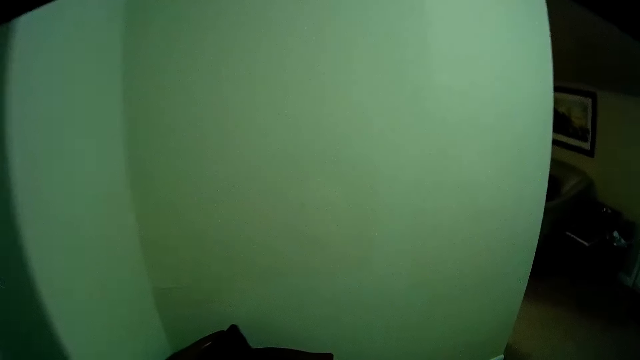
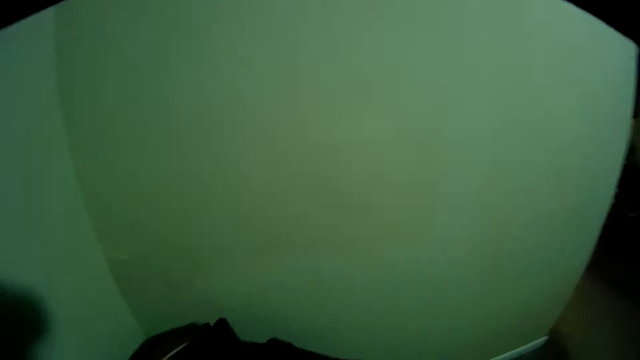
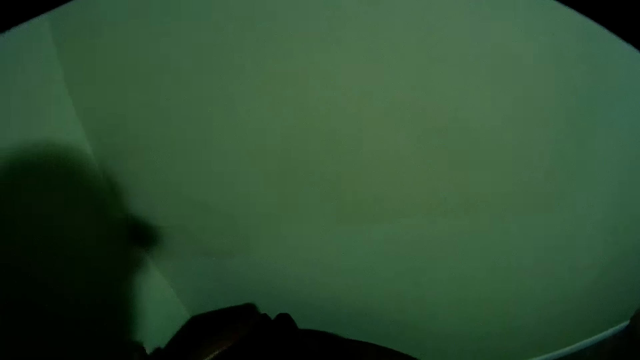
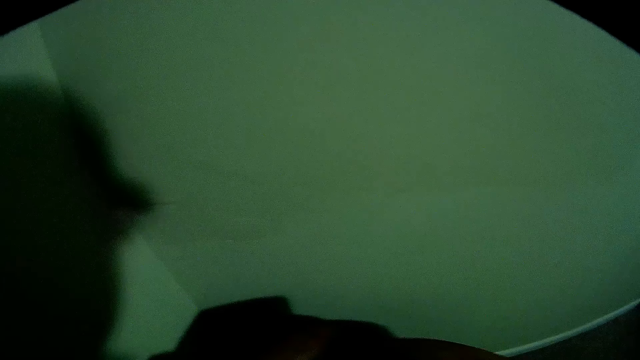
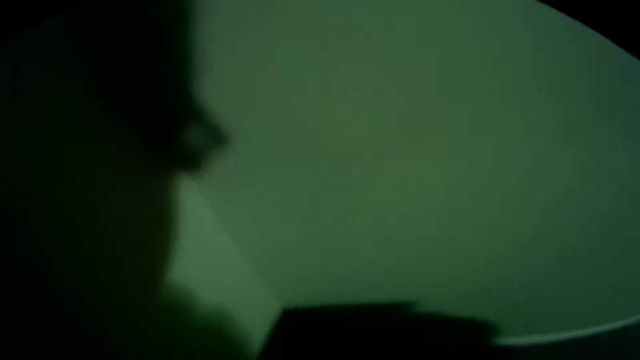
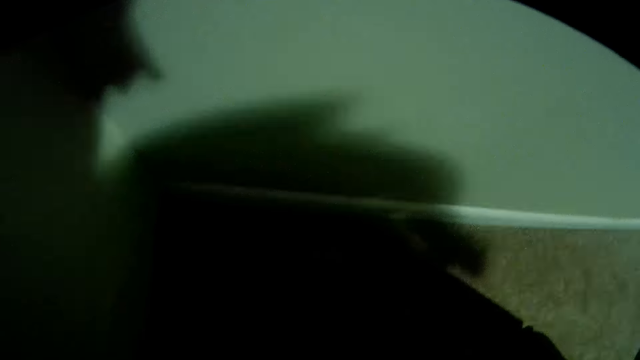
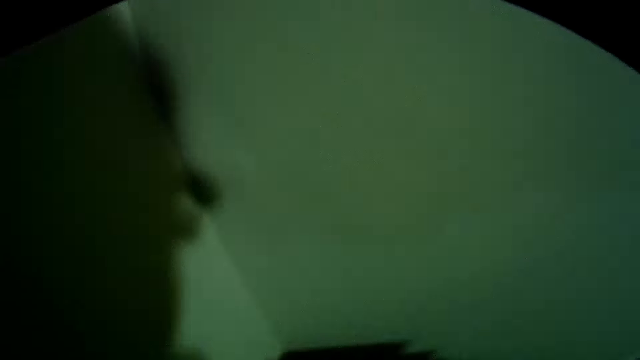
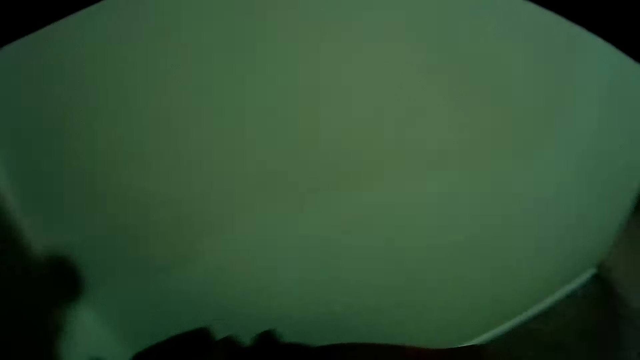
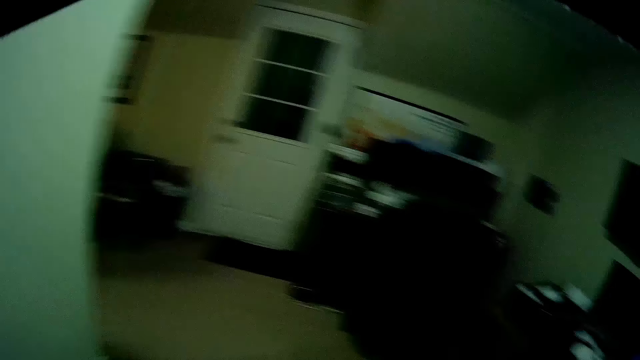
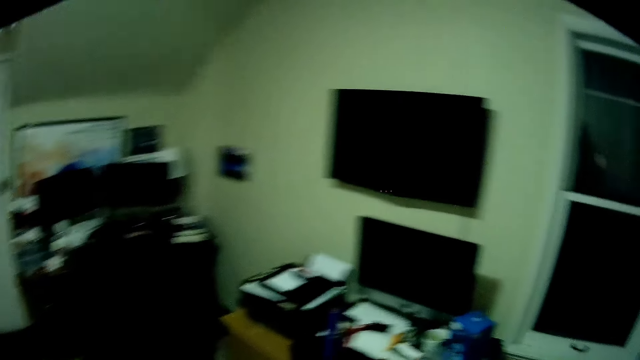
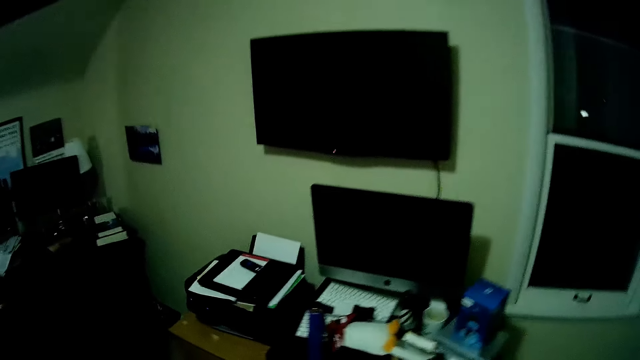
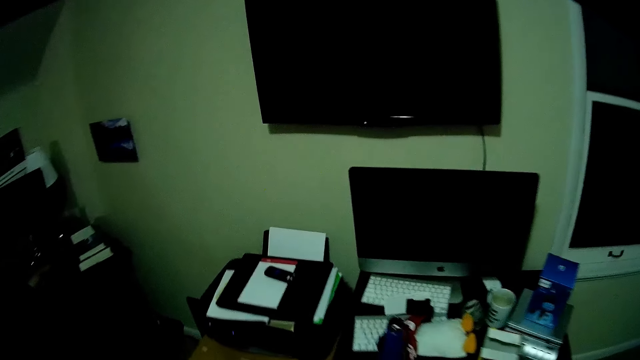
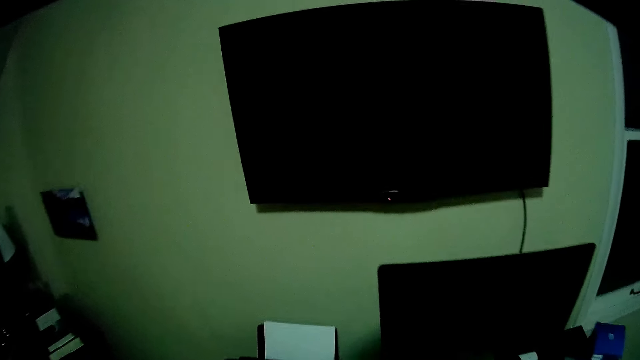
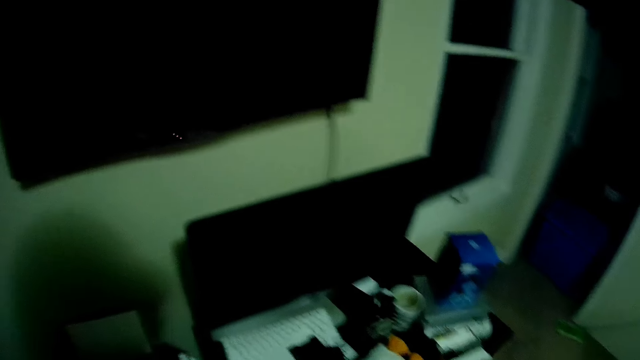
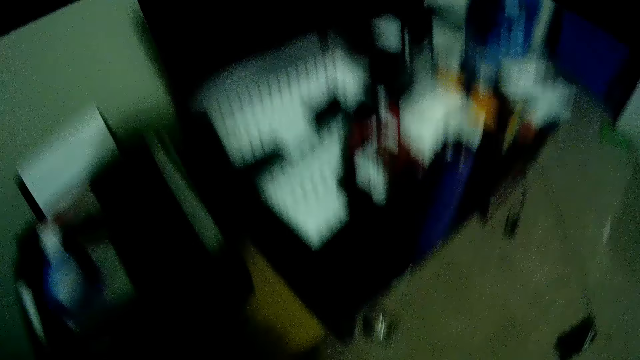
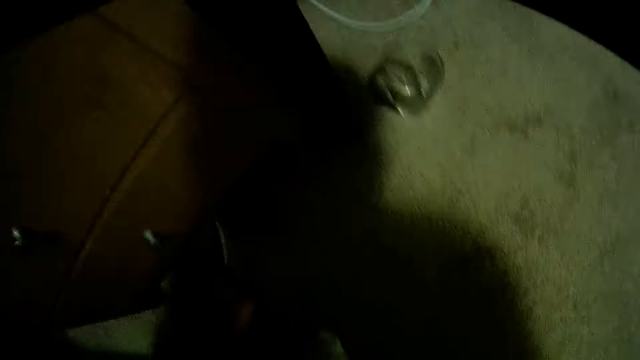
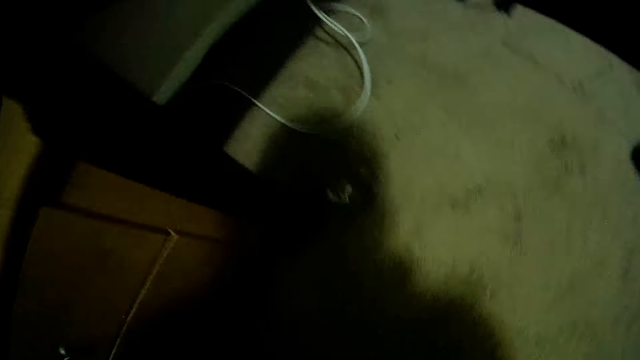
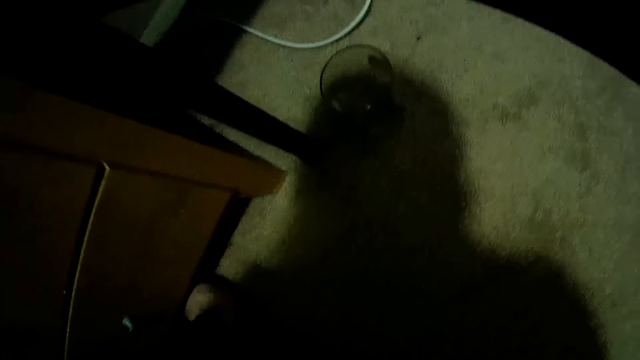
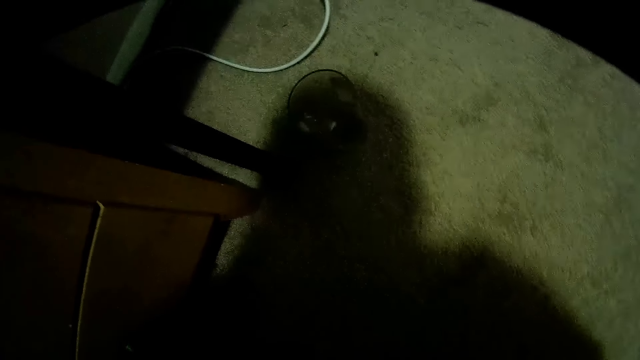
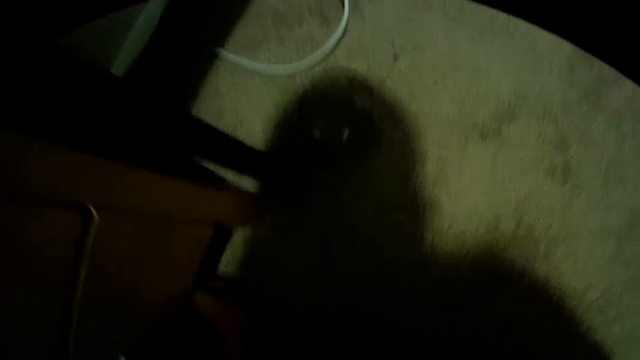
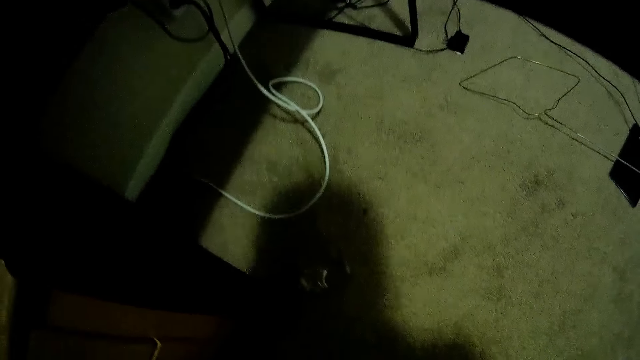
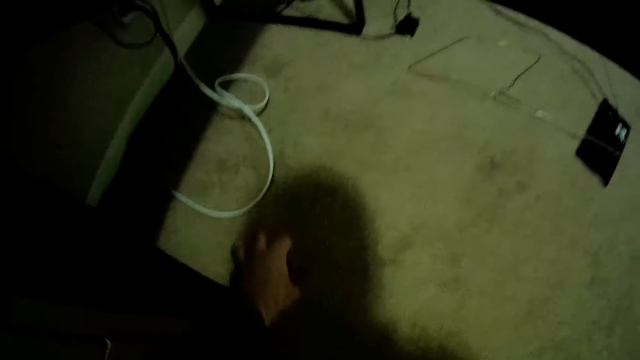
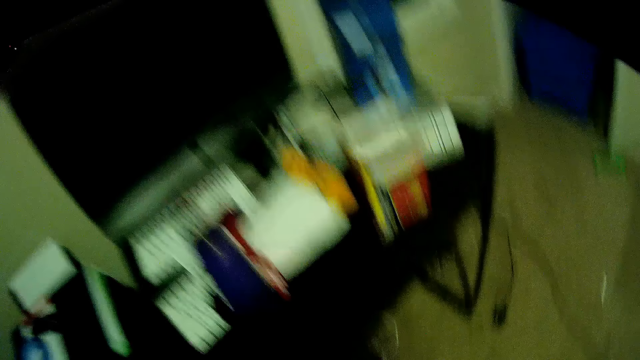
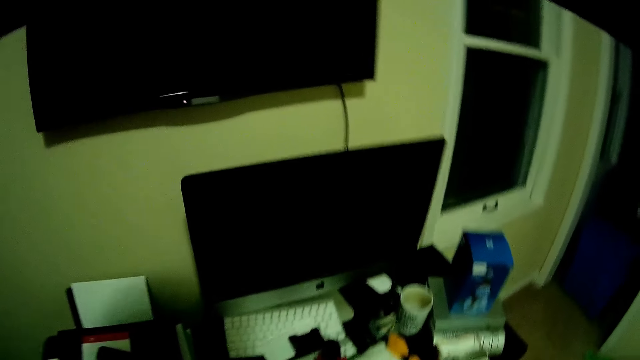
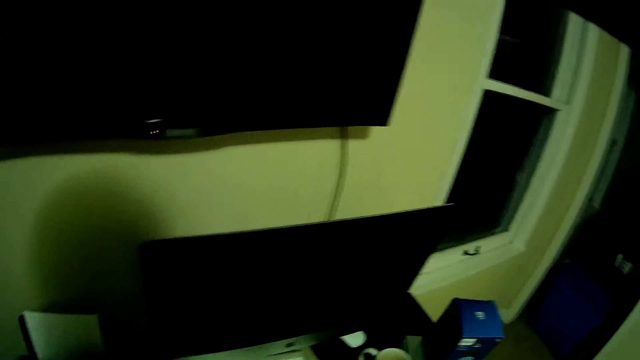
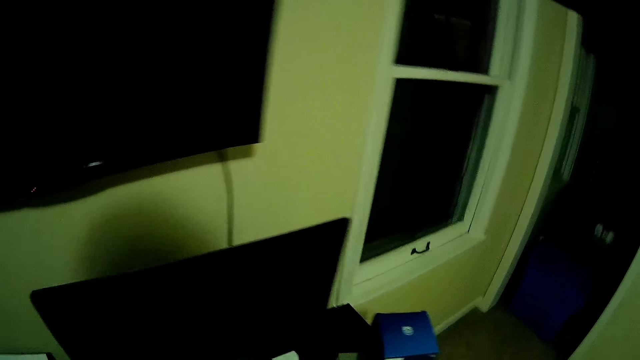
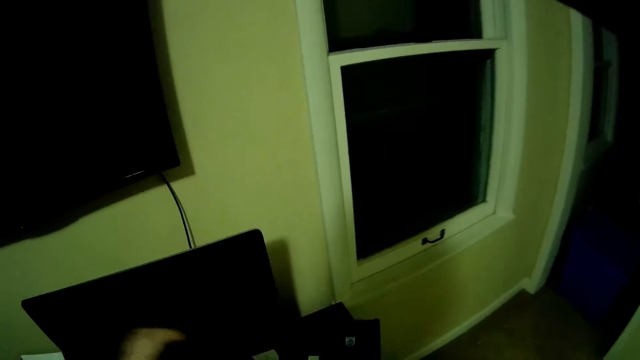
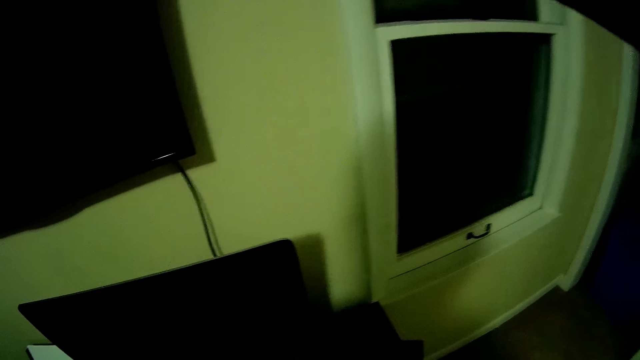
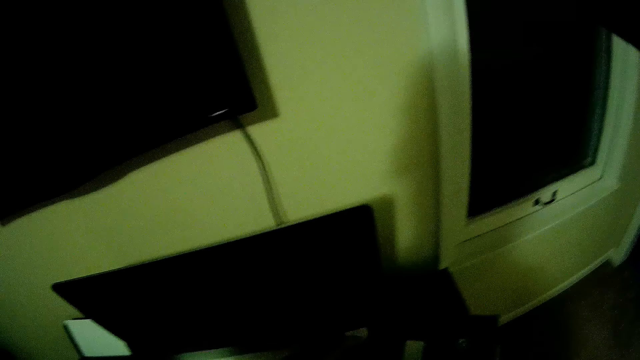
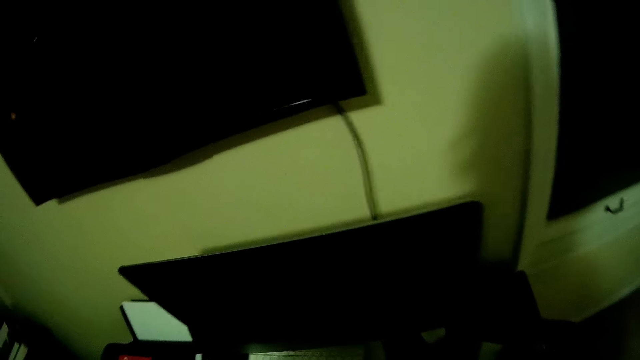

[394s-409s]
The camera wearer puts something on the chair. They walk around the room, look around, and fix cables. They pick up the tool or metal. They look around. They put down the metal.

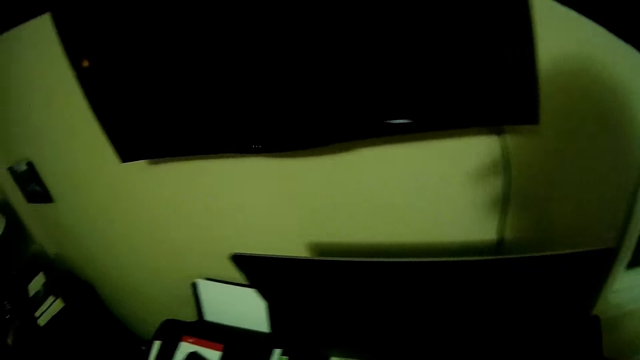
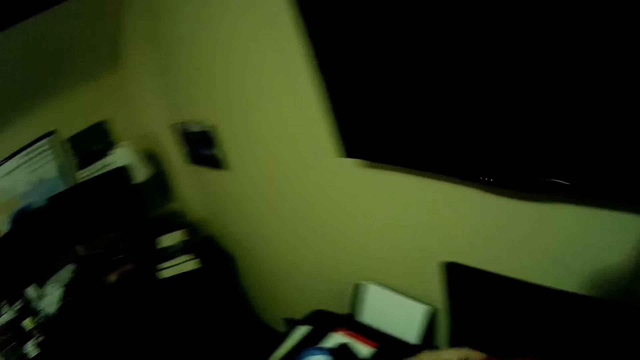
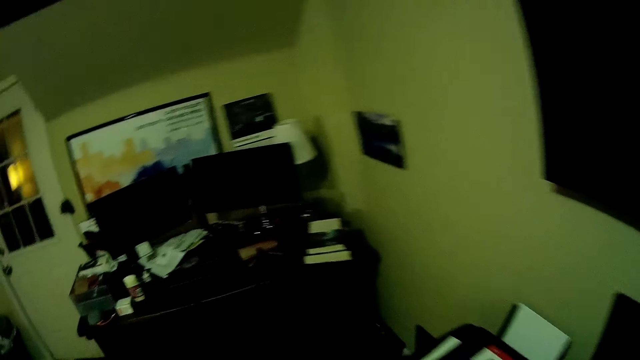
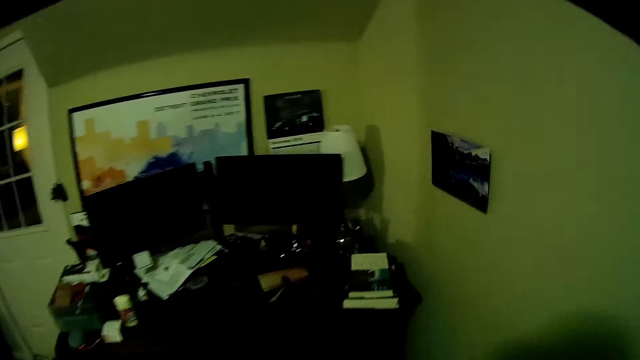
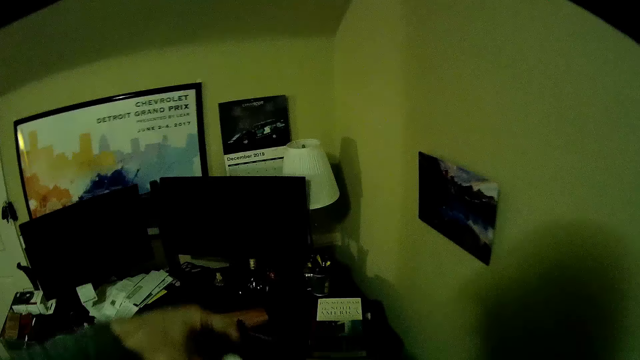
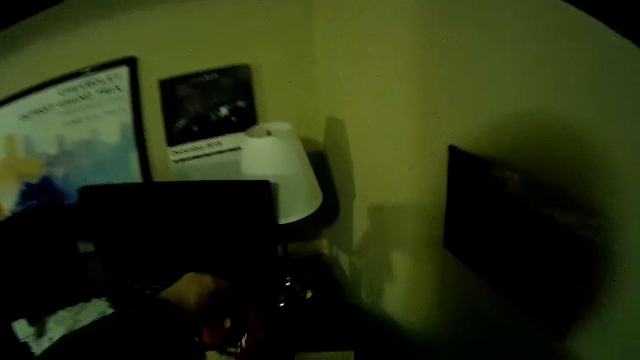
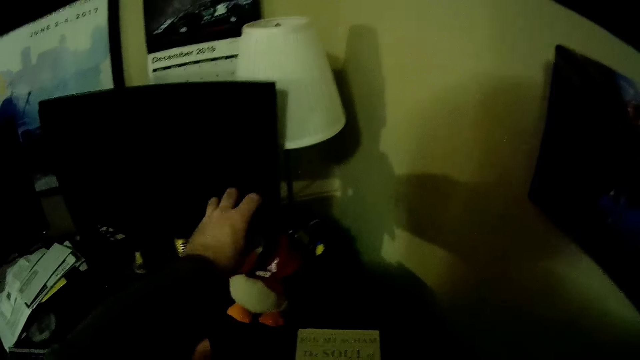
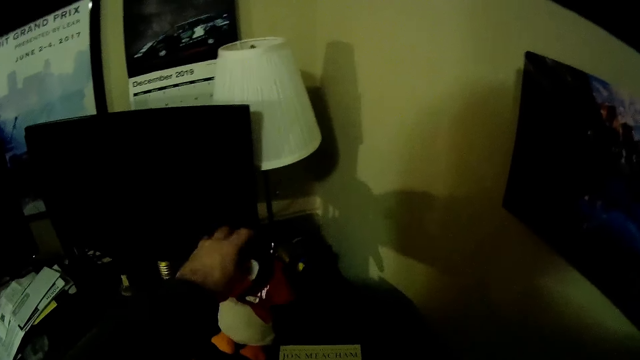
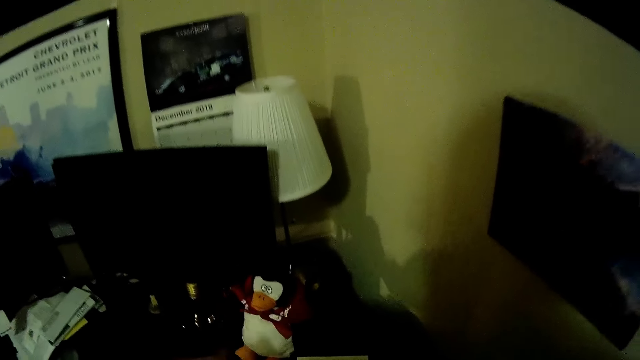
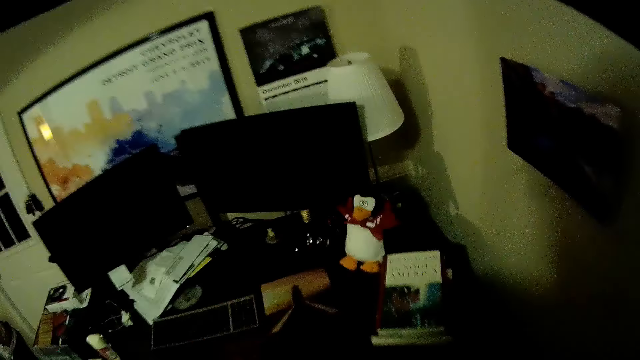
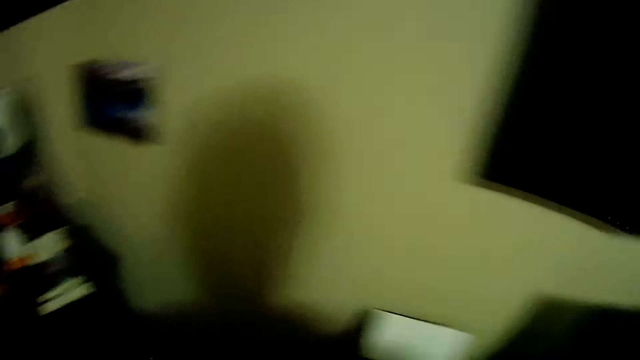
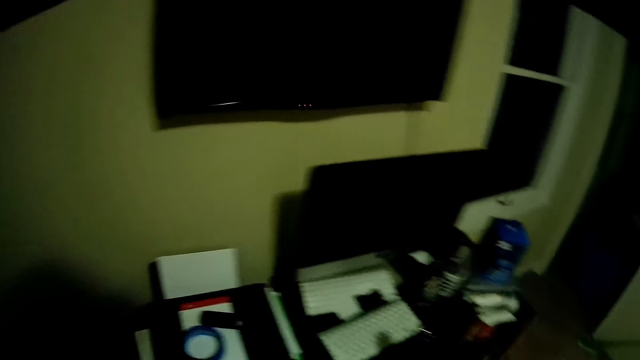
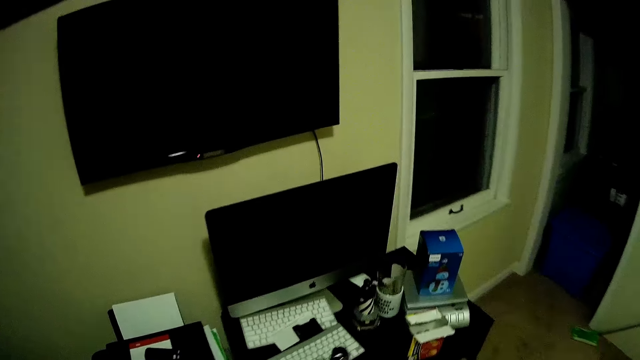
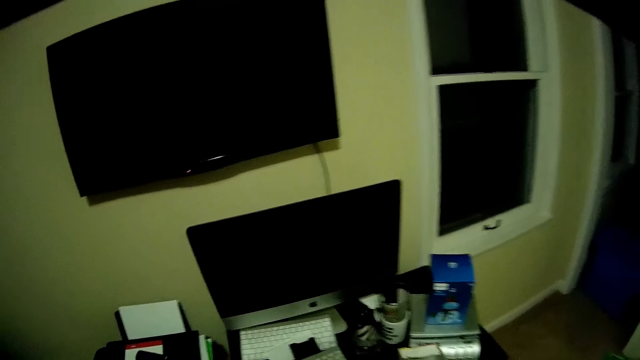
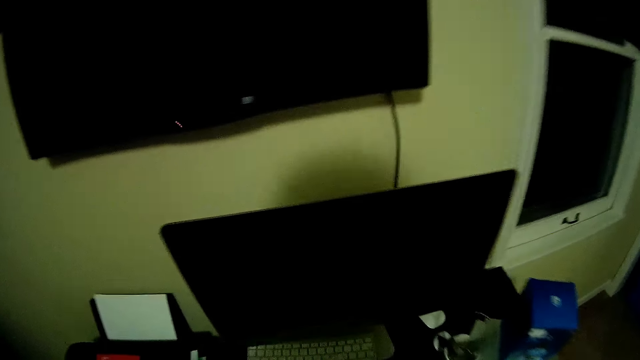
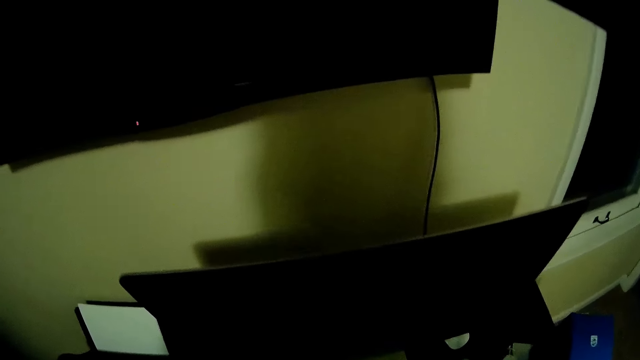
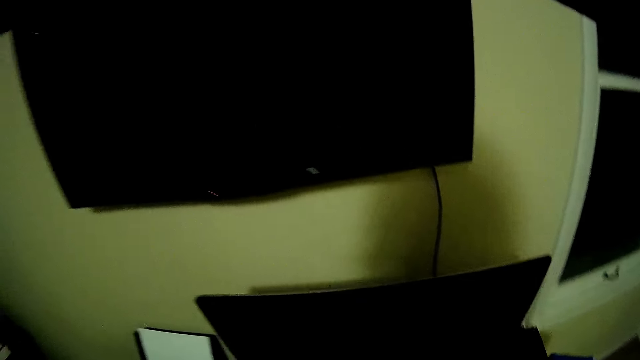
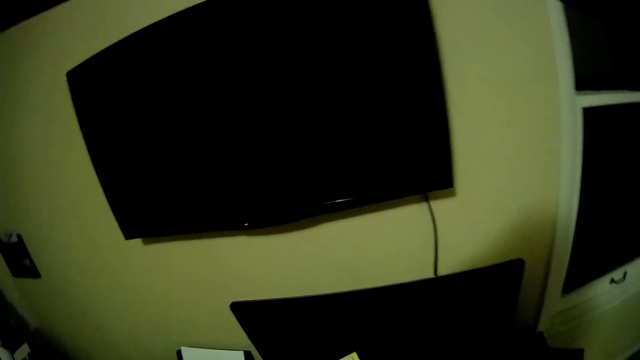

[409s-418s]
The camera wearer picks up a teddybear. They step forward. They walk around. They put the doll on the table. They step forward. They walk around. They arrange the table.
